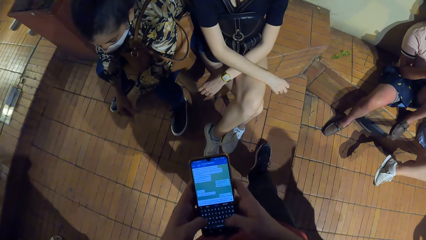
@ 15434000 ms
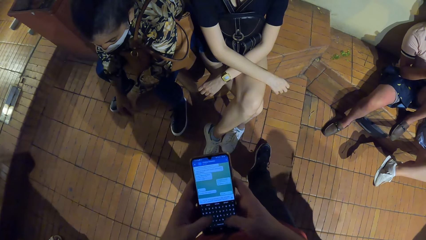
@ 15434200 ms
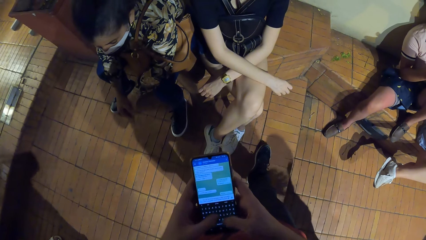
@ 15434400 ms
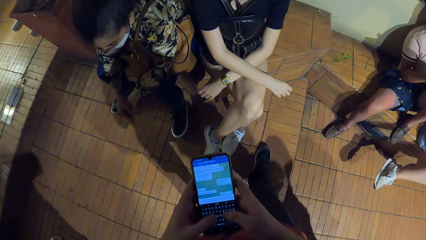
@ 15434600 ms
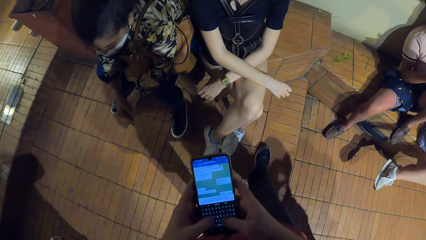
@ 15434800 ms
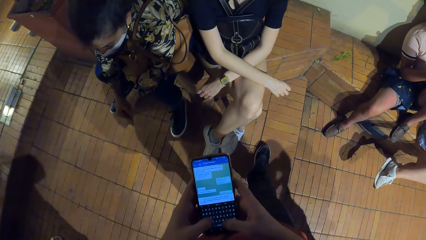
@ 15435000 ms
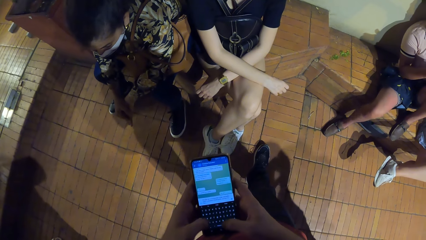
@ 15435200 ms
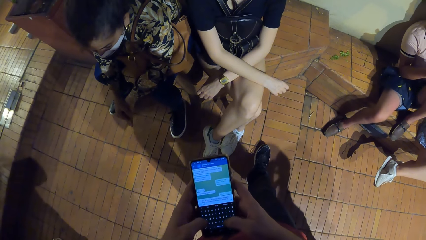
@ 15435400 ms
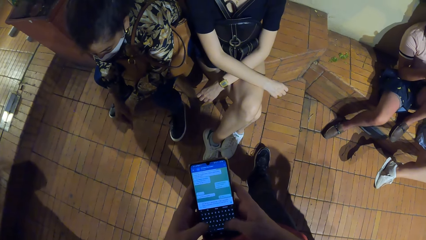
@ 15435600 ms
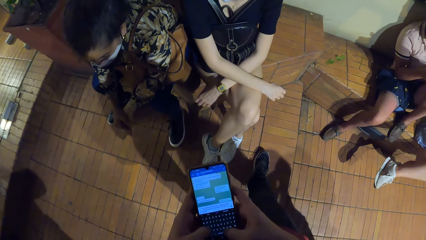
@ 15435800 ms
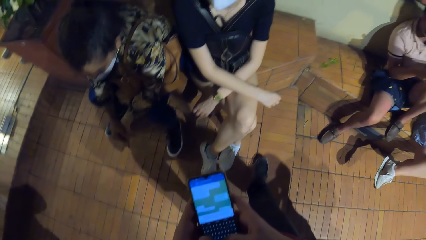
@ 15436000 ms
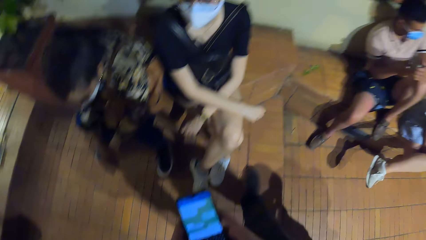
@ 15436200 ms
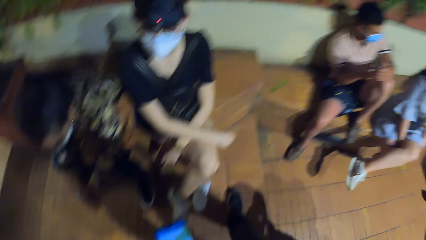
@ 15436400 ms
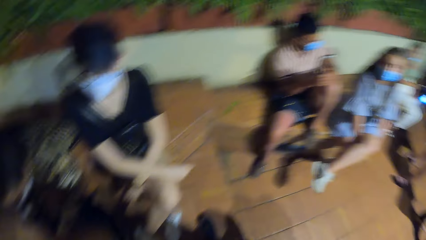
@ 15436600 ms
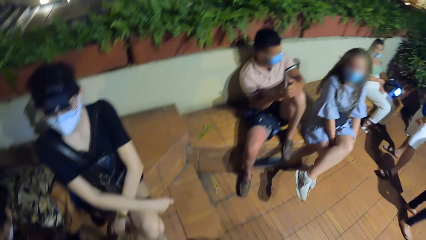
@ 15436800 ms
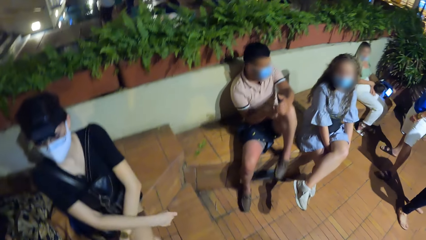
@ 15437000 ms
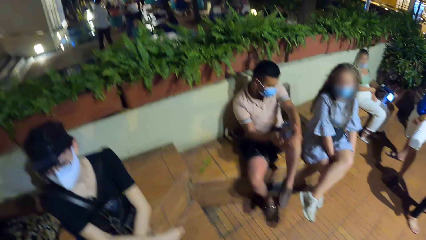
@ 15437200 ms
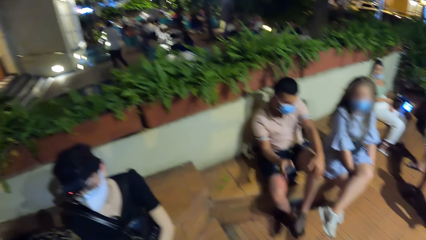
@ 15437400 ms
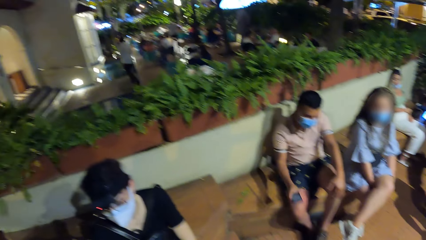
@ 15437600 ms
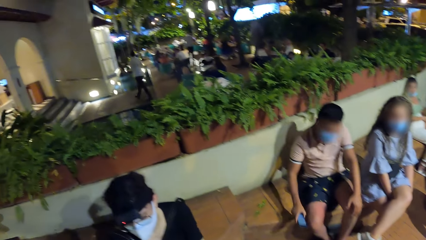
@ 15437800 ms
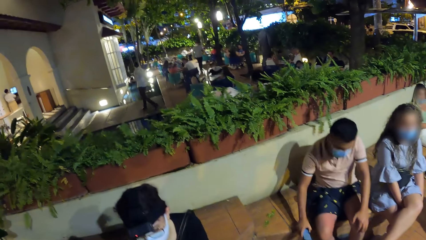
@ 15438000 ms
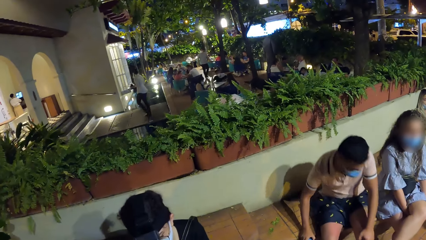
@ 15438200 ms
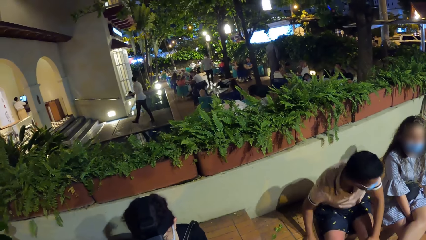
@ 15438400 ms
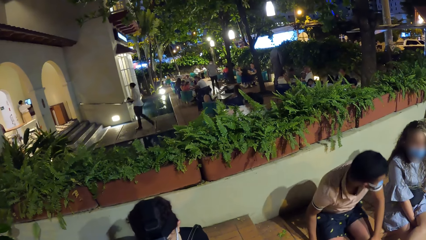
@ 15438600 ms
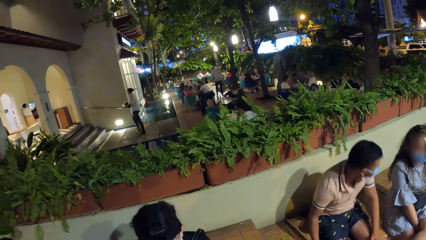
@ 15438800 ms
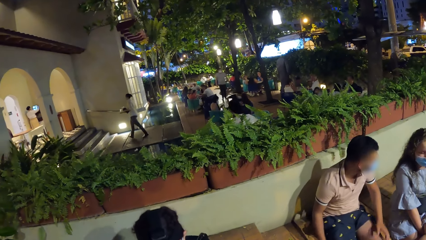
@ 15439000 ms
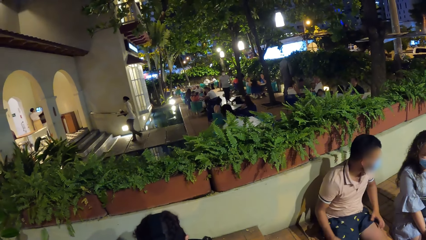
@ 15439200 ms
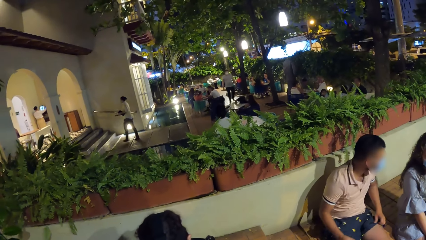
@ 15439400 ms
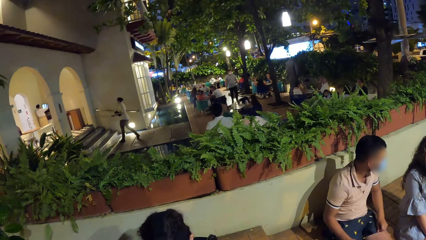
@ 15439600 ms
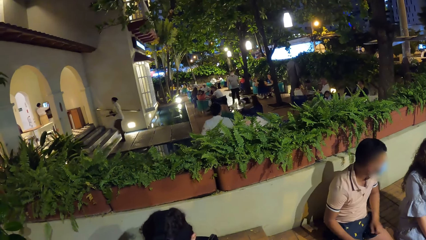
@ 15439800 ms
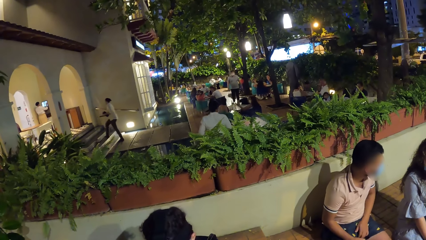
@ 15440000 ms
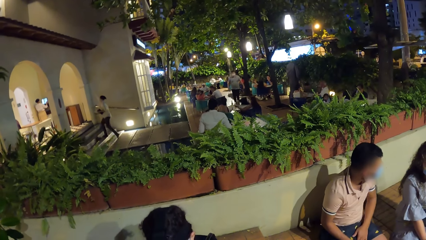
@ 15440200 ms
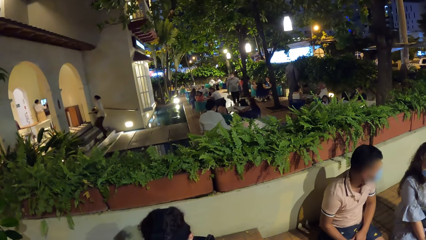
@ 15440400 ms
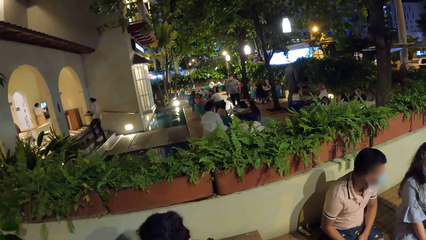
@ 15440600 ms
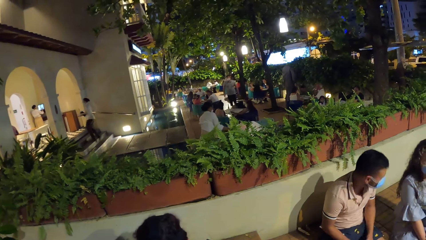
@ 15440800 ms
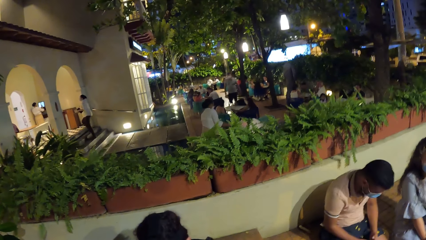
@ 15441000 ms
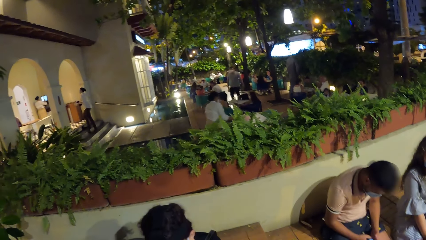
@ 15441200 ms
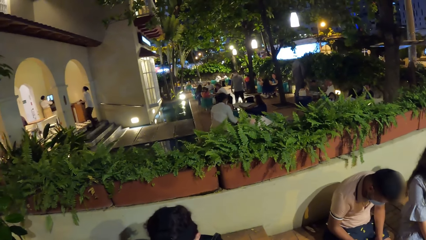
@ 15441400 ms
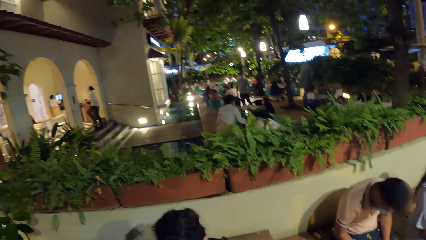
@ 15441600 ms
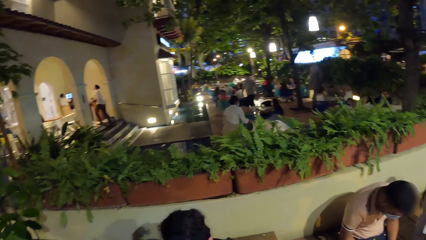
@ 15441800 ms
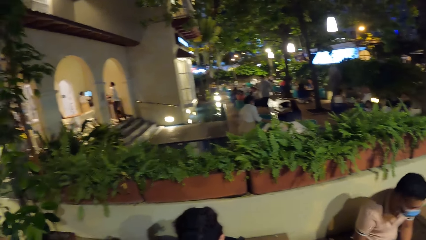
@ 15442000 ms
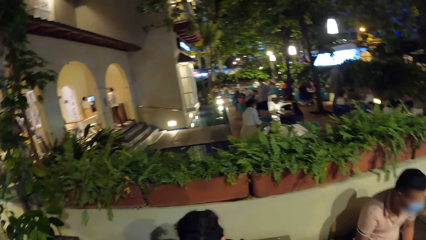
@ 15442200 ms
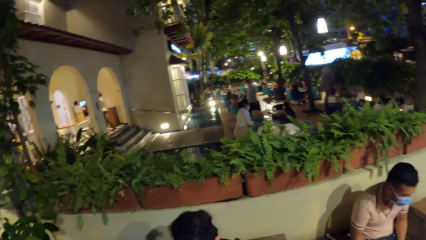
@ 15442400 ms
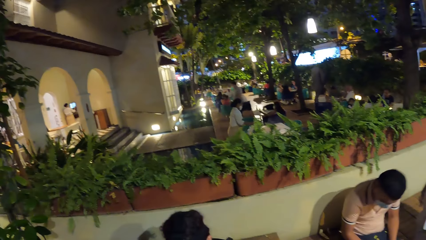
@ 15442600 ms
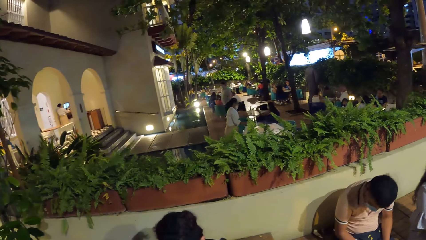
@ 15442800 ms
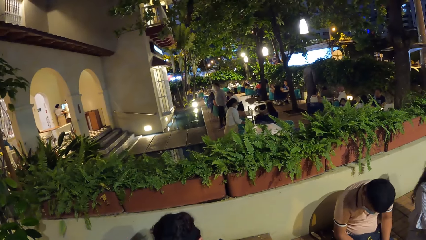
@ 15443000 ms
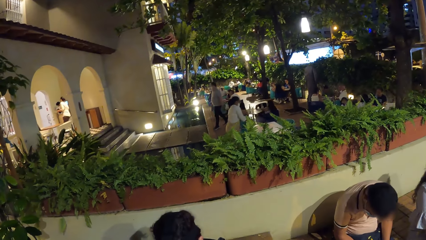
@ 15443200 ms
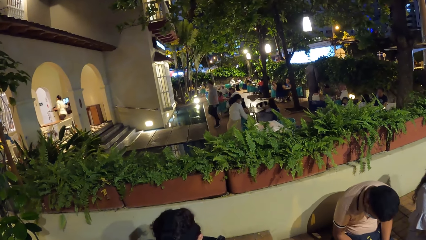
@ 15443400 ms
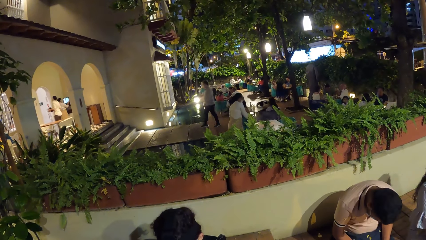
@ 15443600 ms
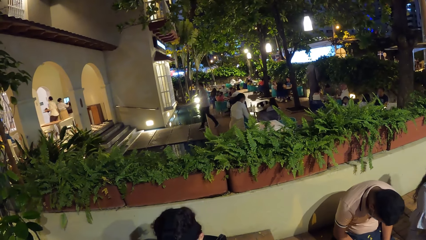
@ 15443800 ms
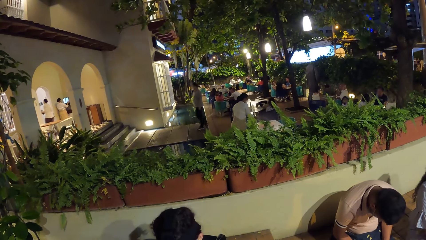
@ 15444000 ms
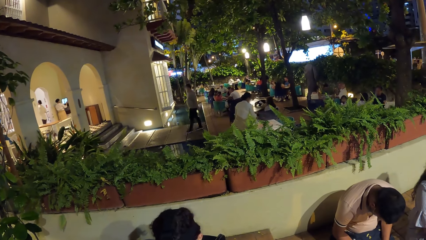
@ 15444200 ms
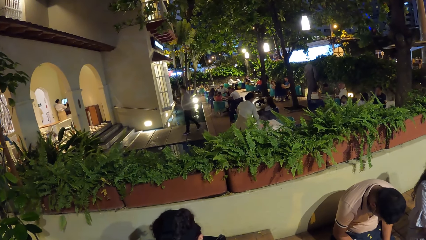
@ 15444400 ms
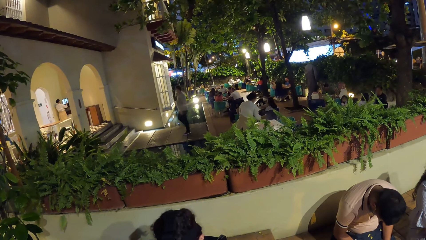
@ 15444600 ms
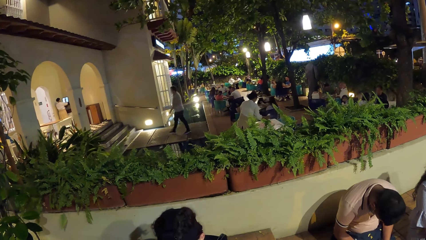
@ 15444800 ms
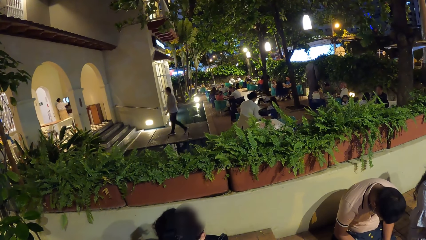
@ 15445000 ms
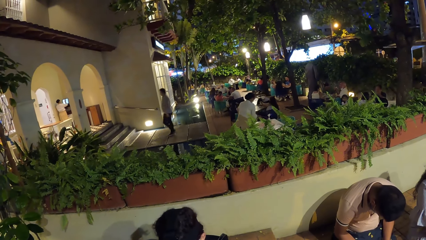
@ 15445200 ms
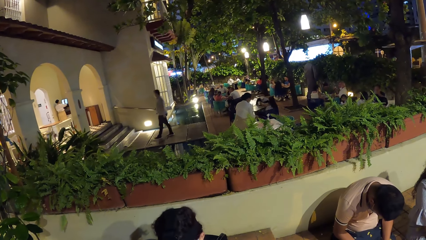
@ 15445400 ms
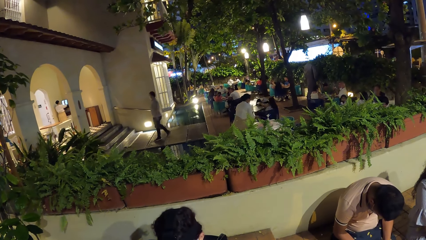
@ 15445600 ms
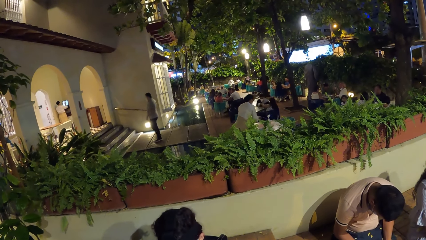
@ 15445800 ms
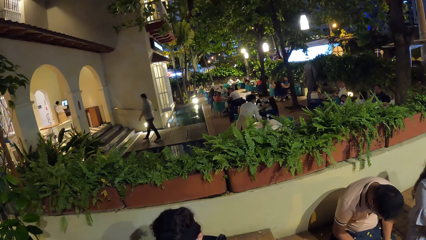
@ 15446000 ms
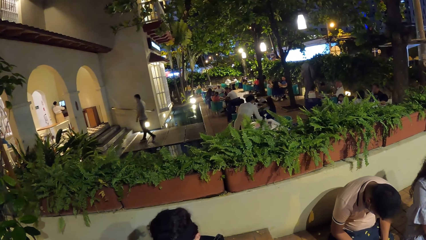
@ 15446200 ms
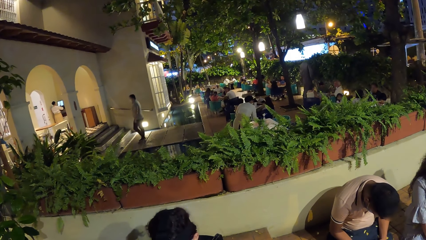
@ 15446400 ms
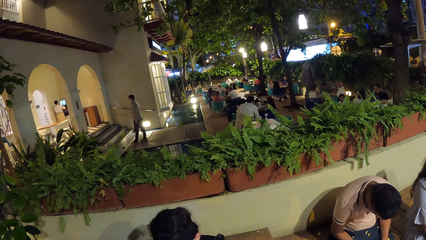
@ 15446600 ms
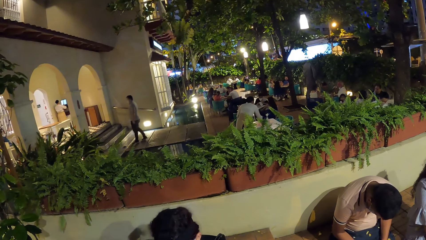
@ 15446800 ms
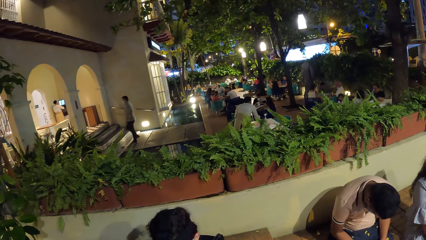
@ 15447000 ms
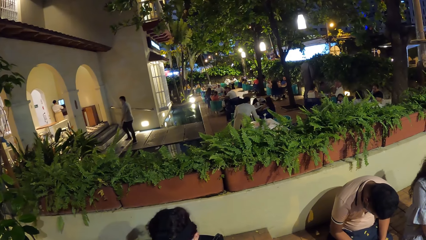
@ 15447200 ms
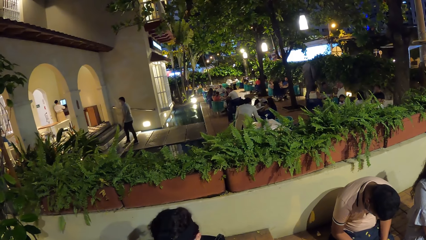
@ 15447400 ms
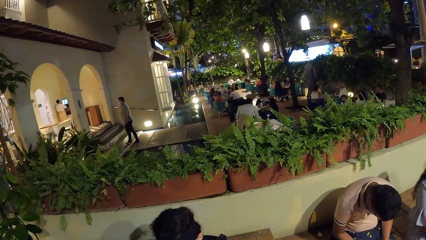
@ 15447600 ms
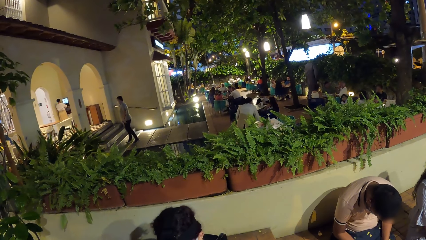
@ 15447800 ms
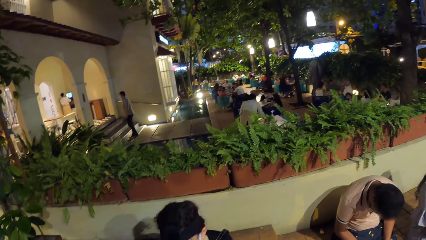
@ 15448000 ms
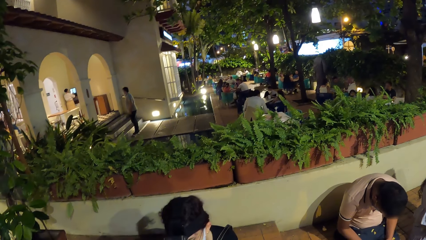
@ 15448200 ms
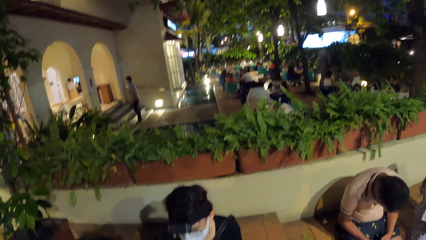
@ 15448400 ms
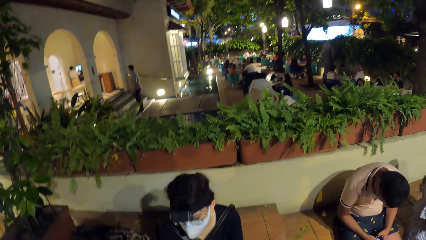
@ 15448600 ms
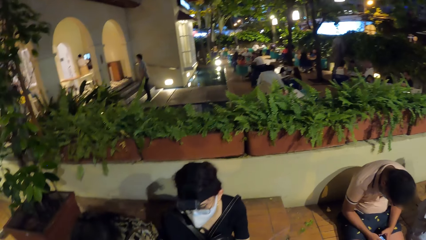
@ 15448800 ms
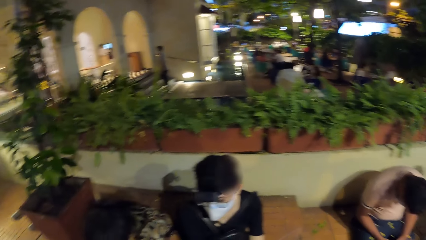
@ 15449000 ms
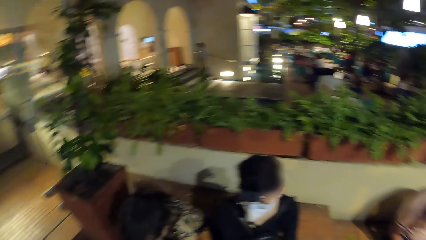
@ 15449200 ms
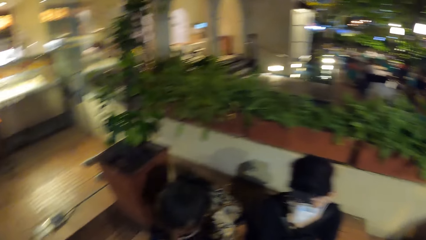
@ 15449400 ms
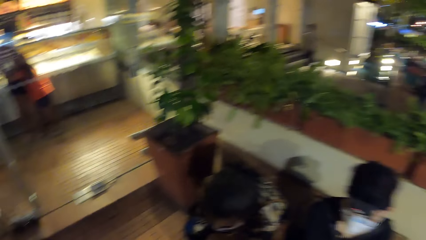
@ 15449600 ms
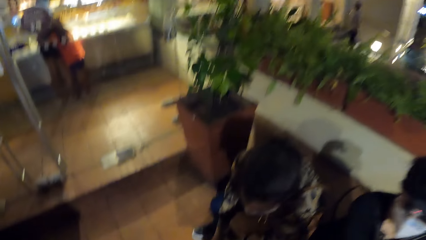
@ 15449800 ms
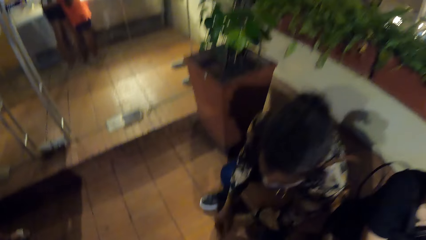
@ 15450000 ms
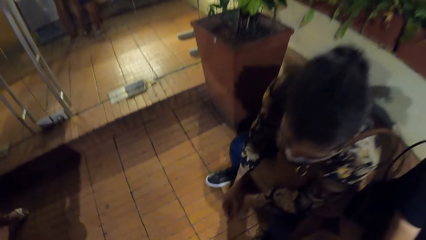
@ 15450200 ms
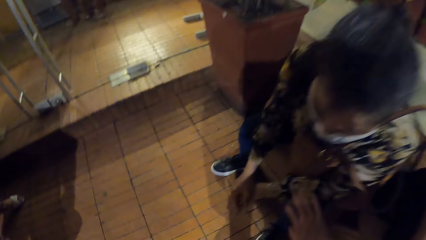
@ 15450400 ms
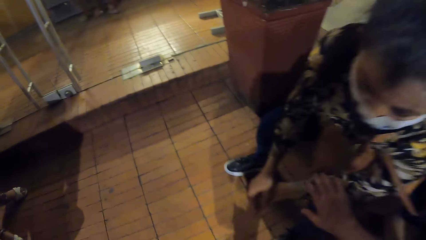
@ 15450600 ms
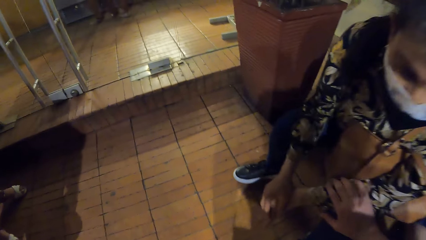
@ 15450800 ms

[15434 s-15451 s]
The camera wearer looks around the restaurant.
